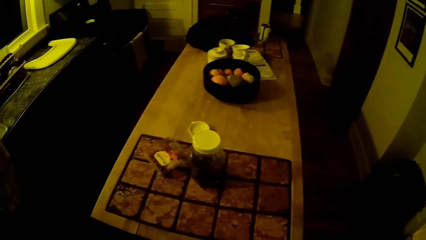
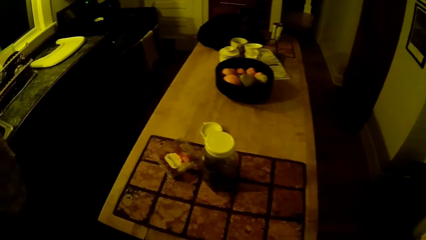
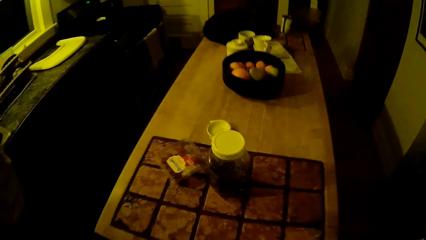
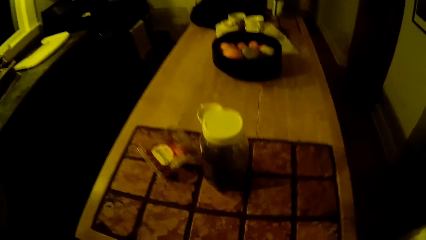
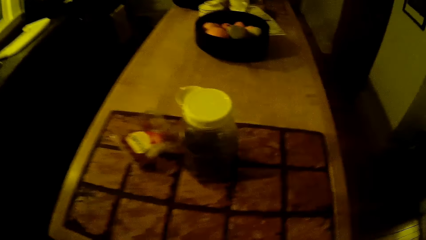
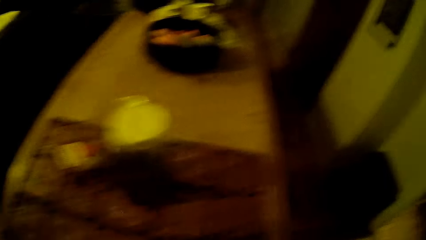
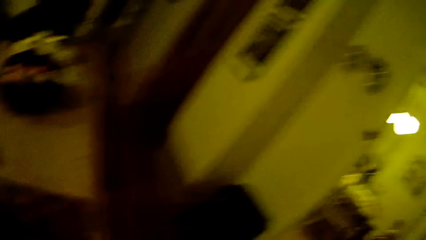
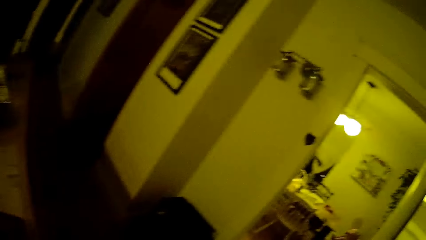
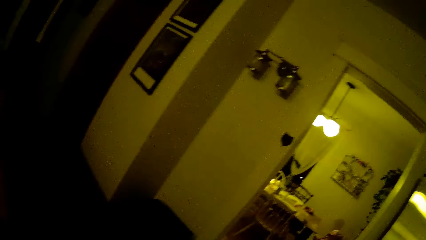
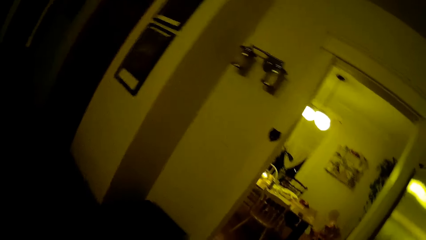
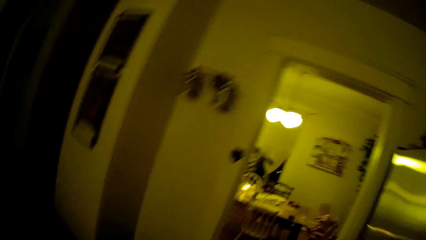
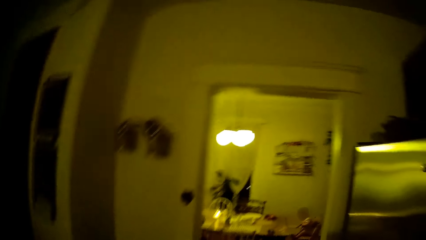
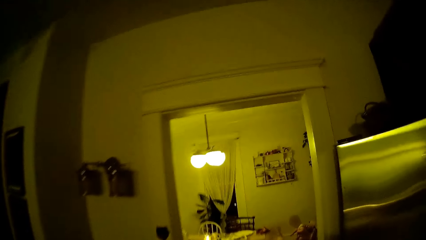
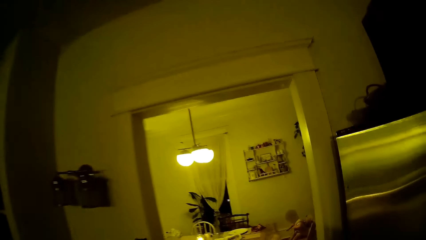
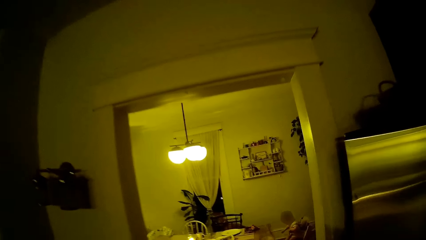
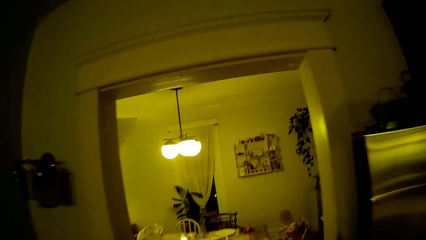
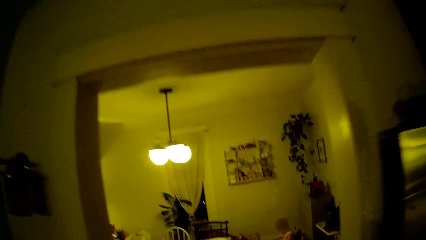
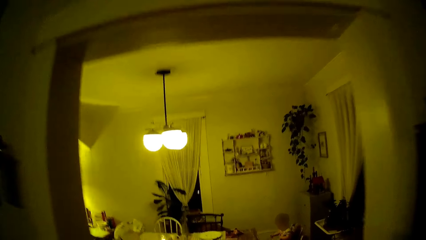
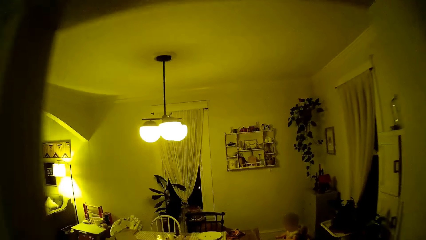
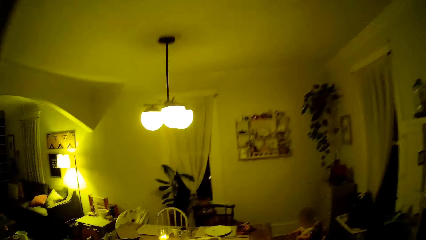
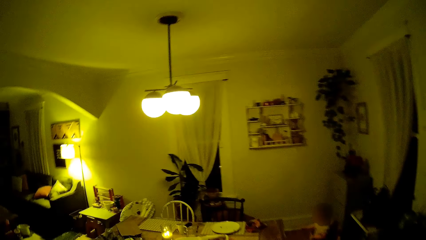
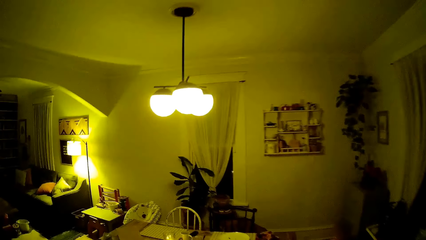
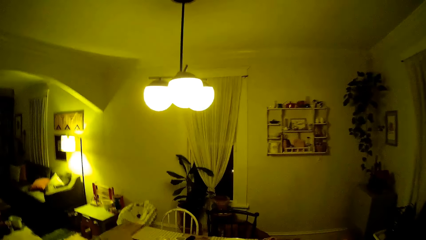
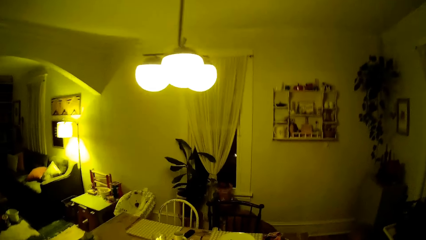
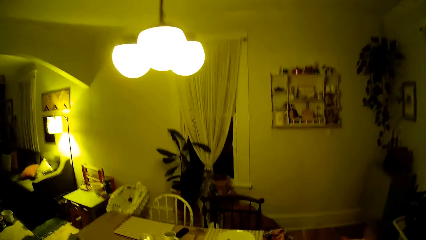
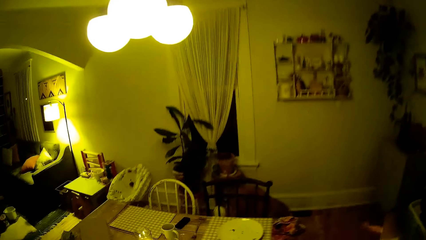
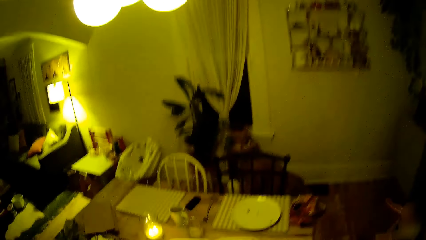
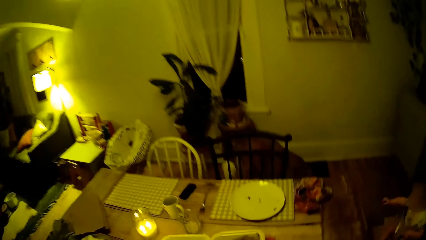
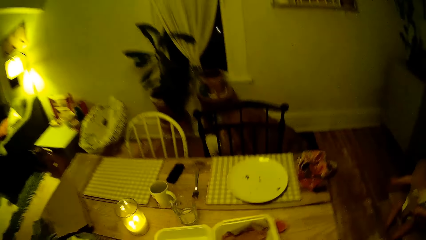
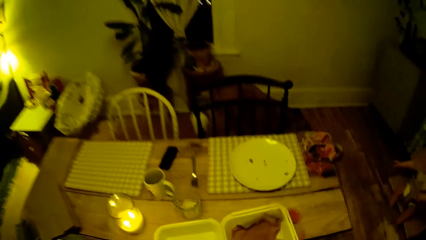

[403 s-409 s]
The camera wearer stares at the table. They walk in the house towards the dining table.

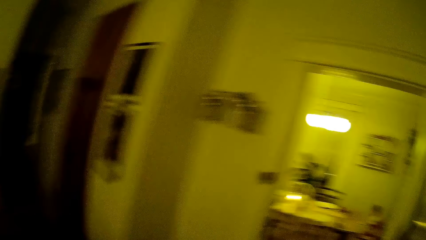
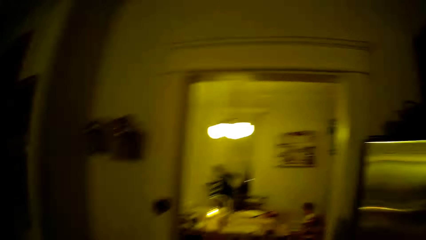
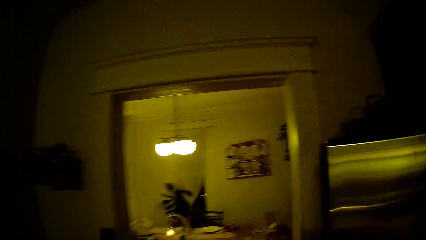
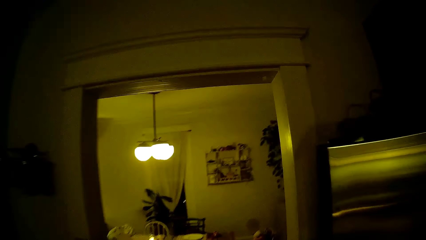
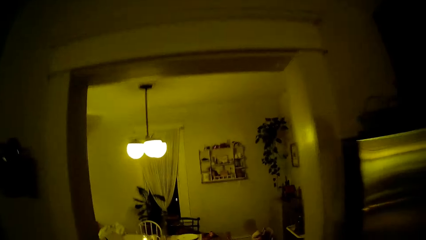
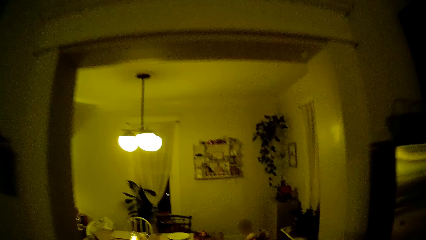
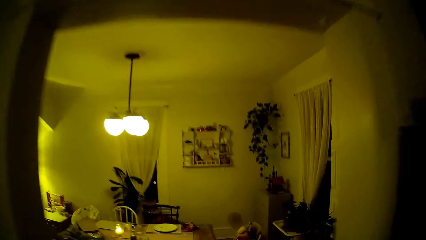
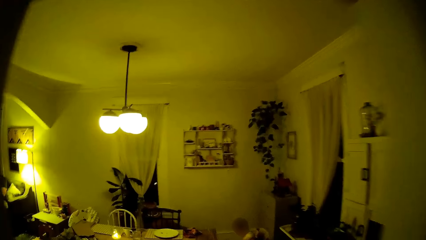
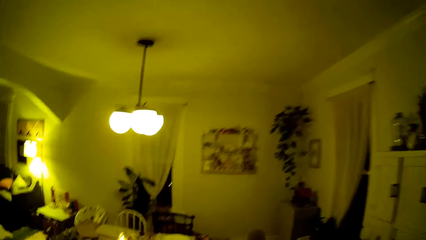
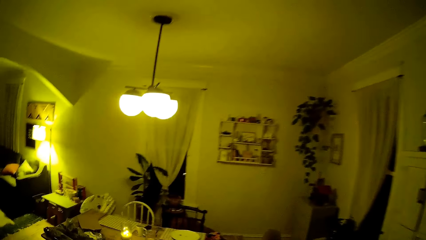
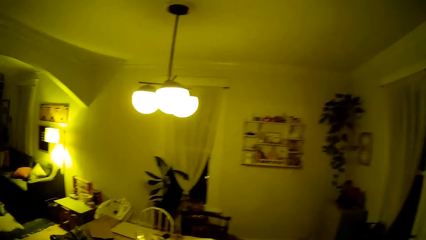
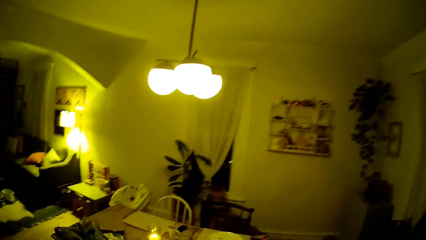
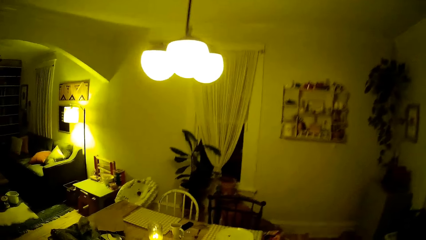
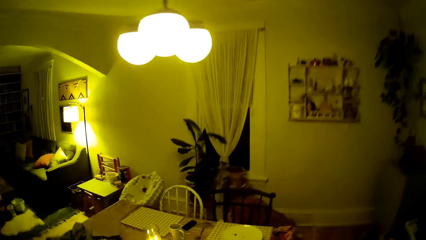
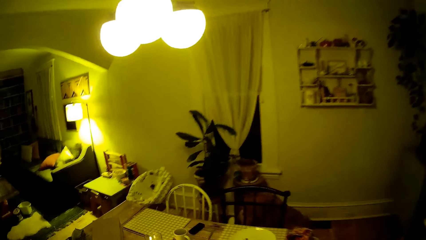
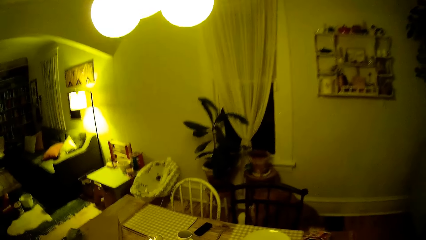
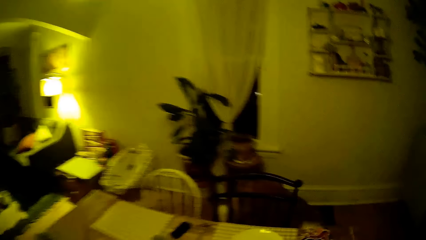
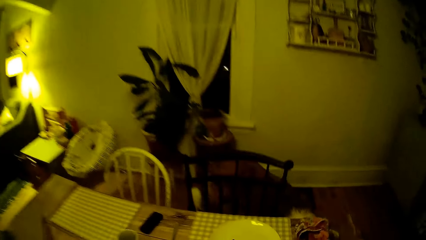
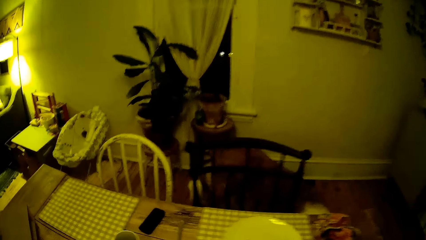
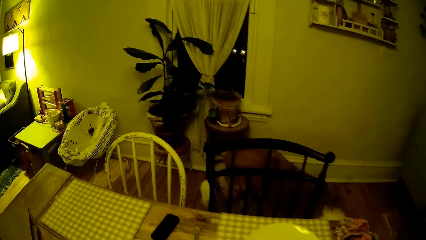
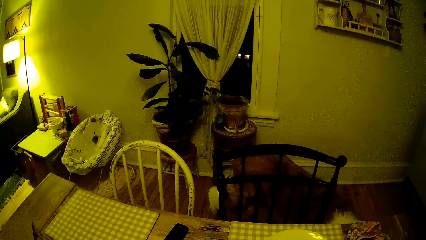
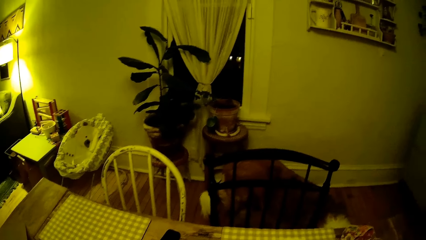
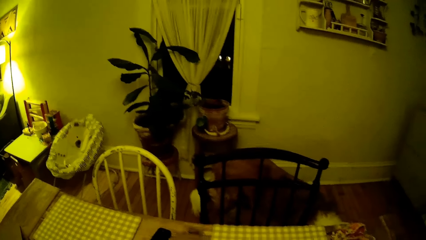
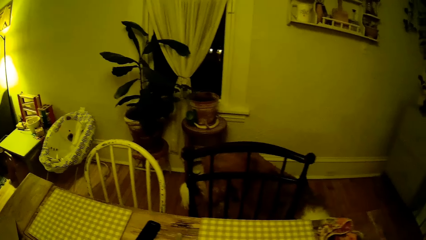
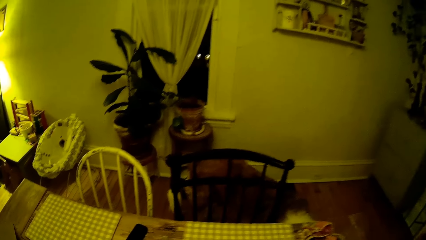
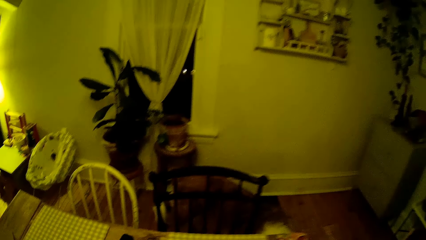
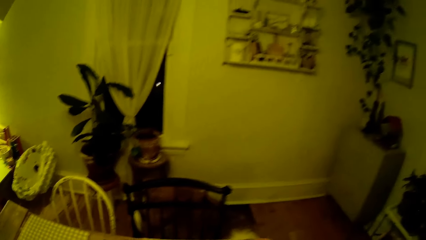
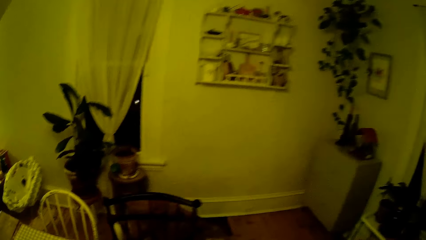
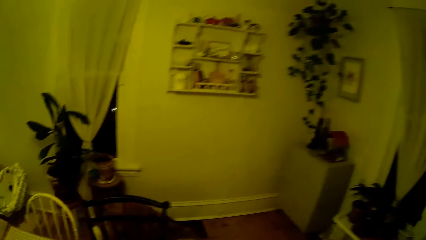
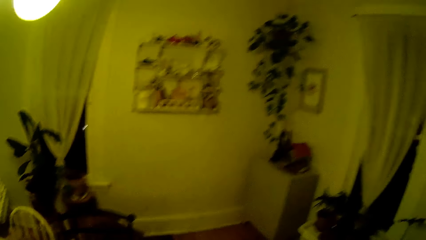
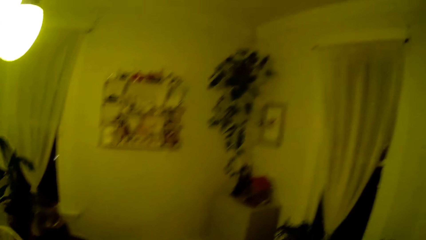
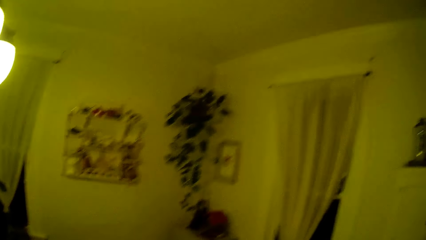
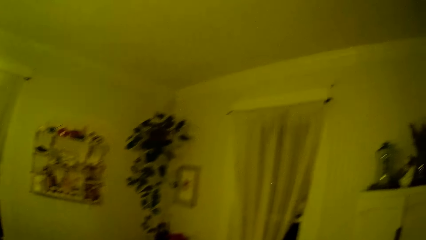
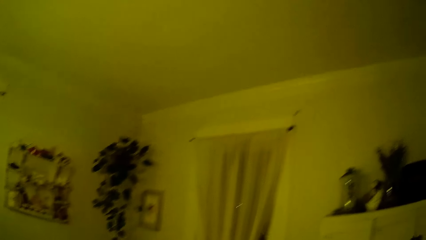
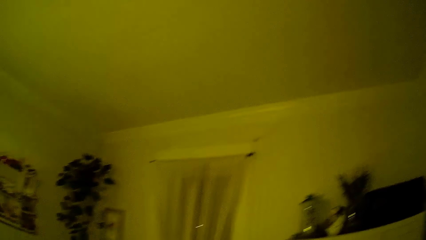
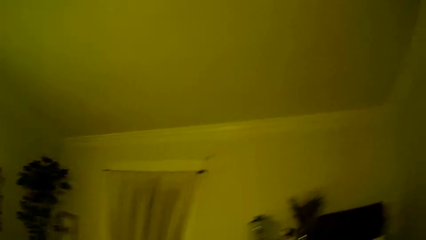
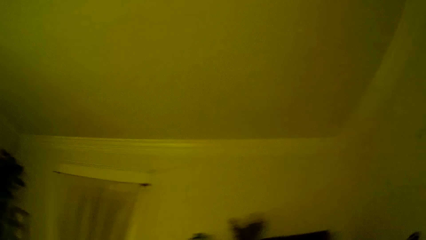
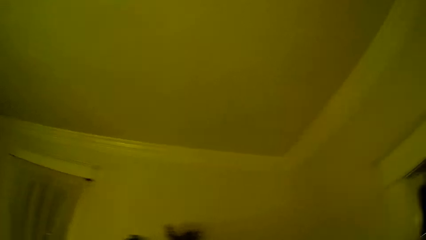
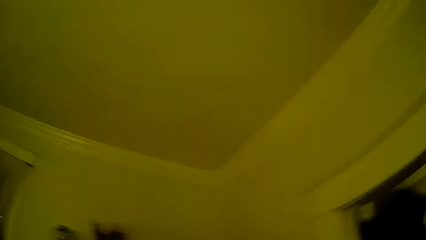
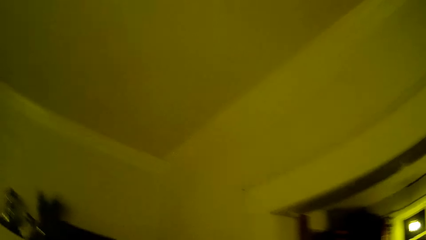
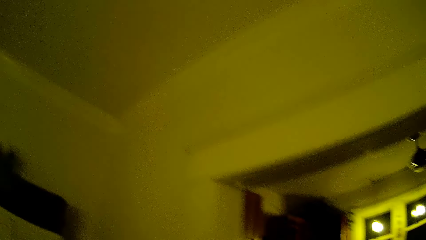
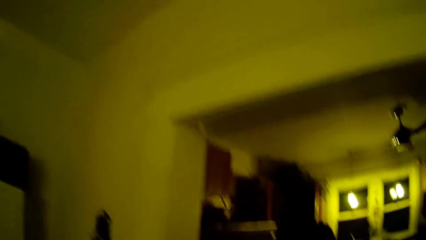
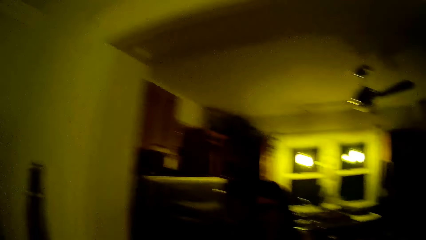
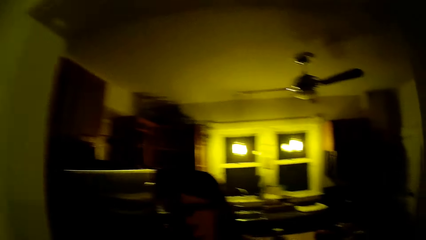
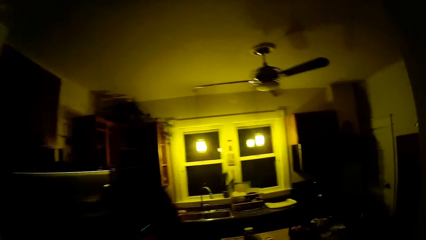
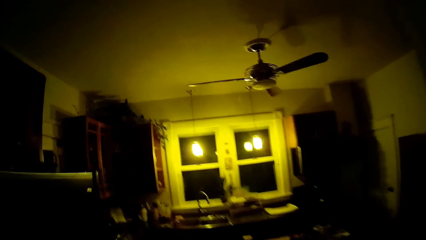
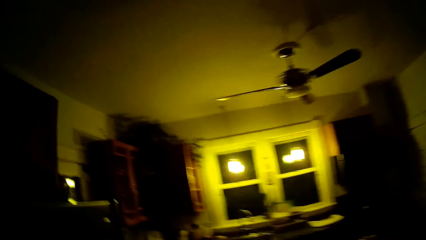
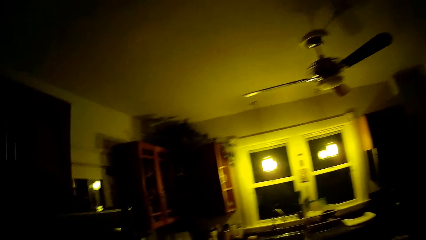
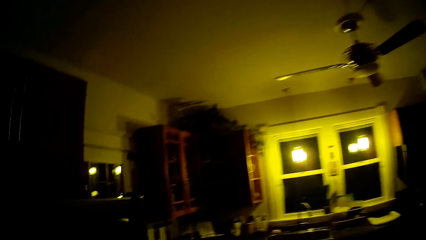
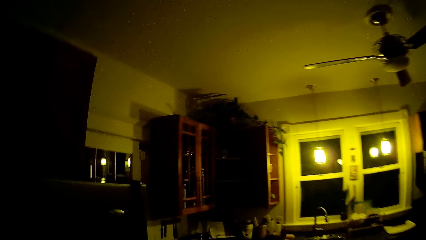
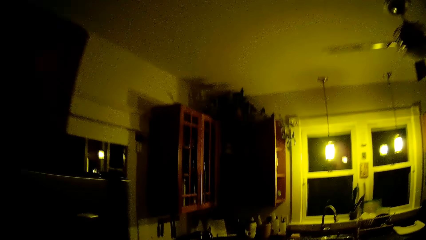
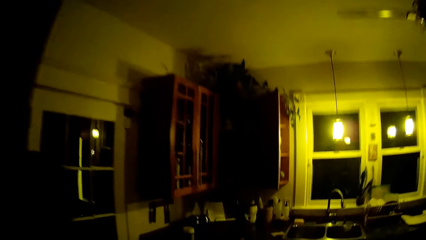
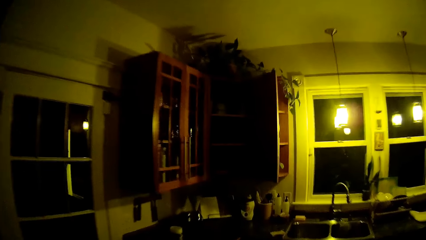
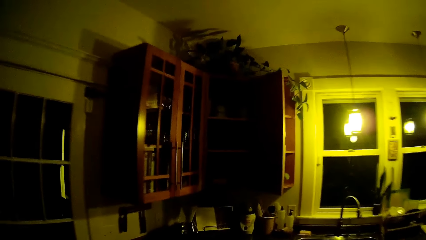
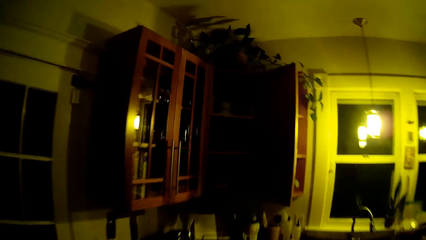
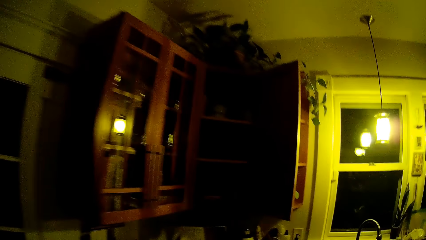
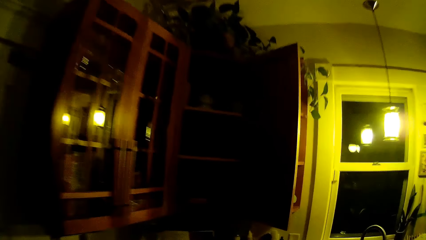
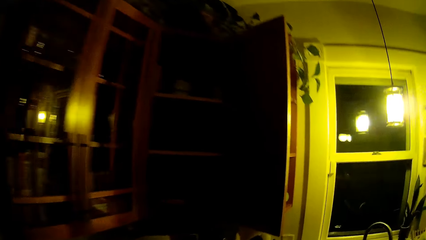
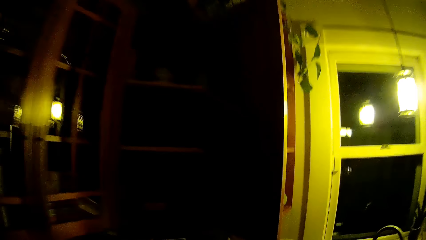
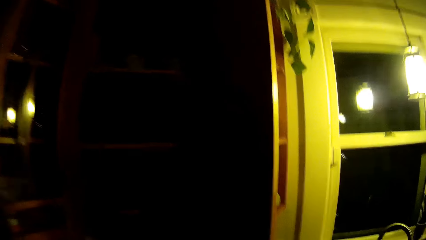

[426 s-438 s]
The camera wearer walks in the house towards the dining table. A lady walks in the house. The camera wearer walks towards the kitchen.
